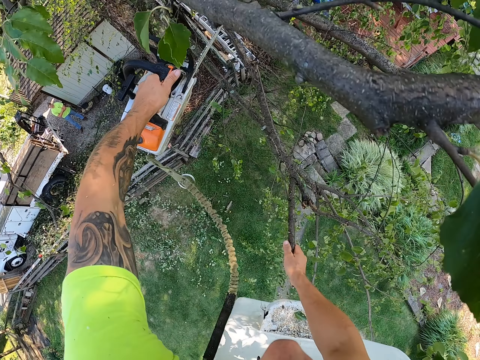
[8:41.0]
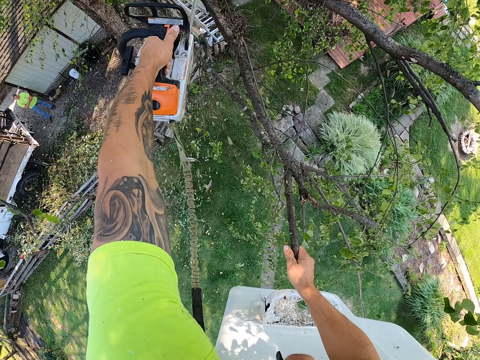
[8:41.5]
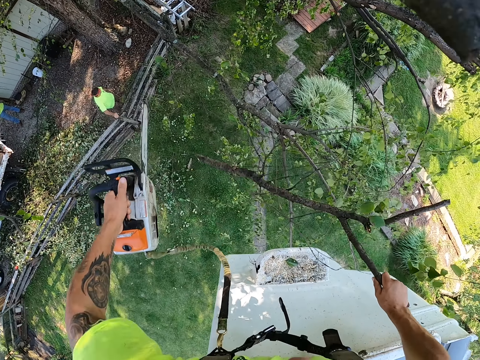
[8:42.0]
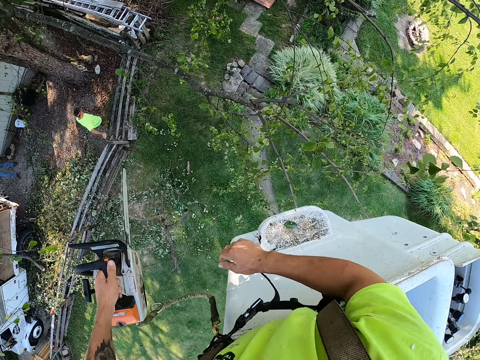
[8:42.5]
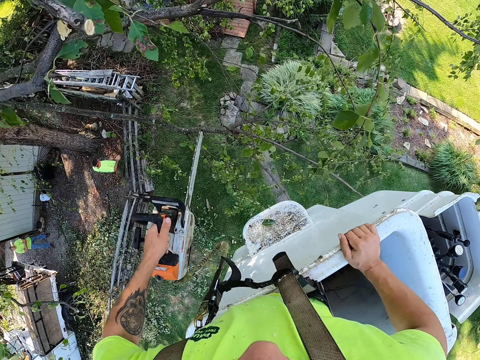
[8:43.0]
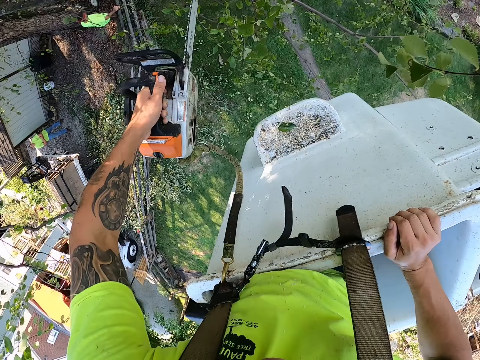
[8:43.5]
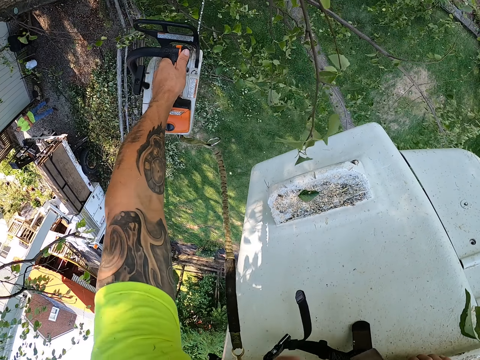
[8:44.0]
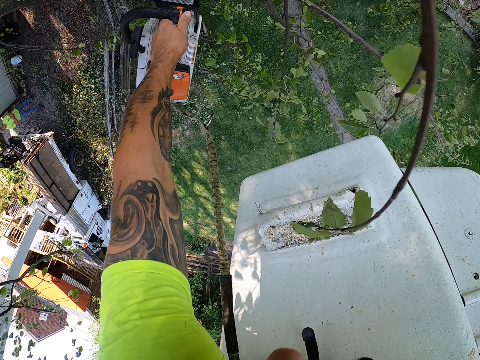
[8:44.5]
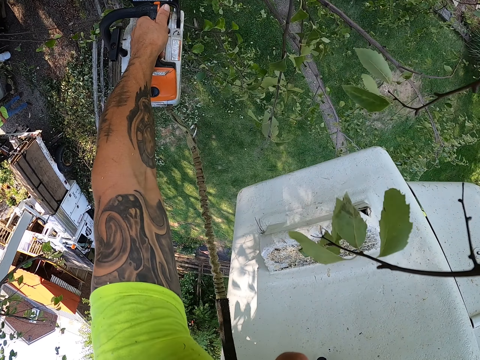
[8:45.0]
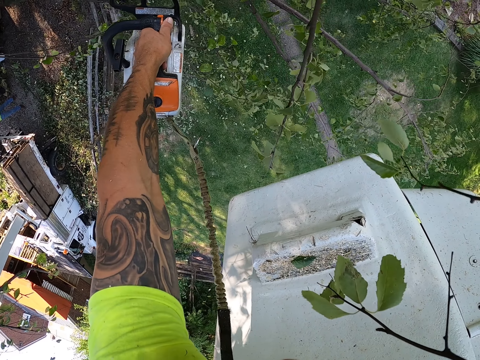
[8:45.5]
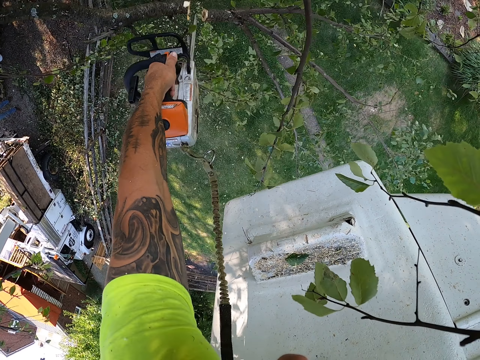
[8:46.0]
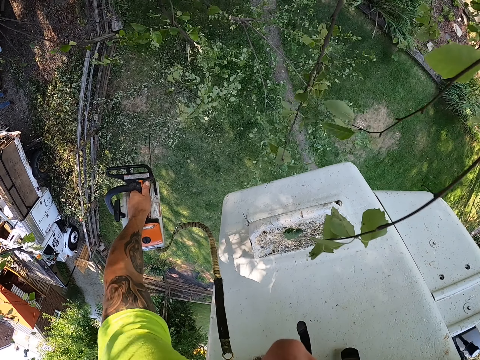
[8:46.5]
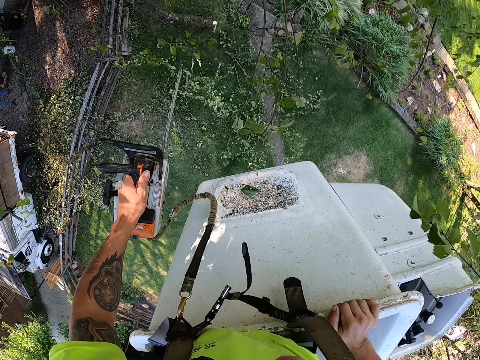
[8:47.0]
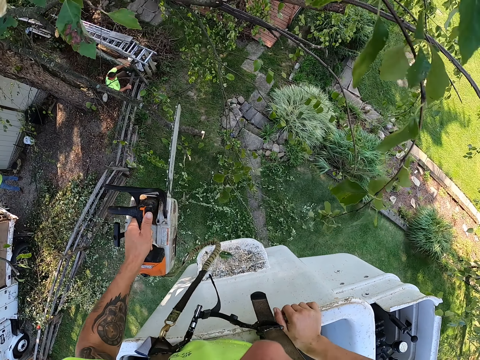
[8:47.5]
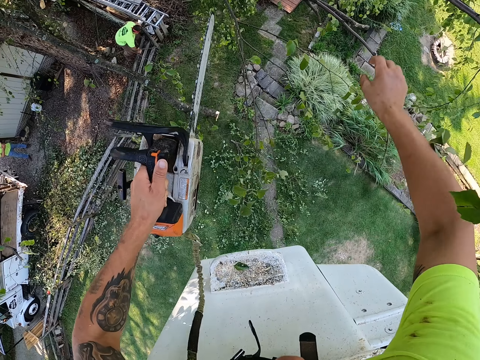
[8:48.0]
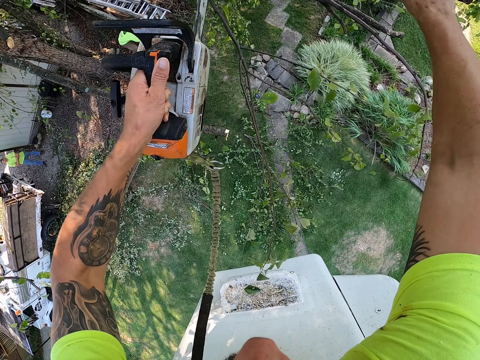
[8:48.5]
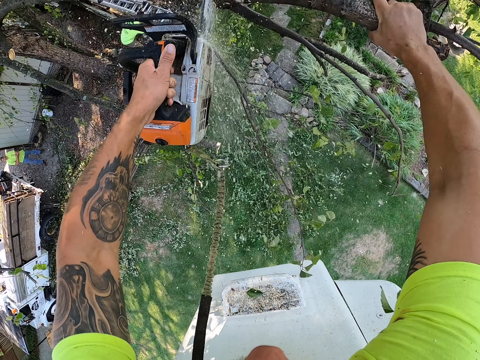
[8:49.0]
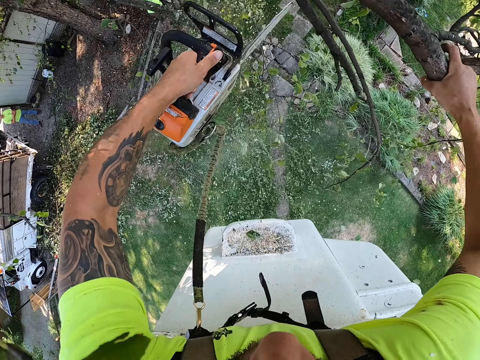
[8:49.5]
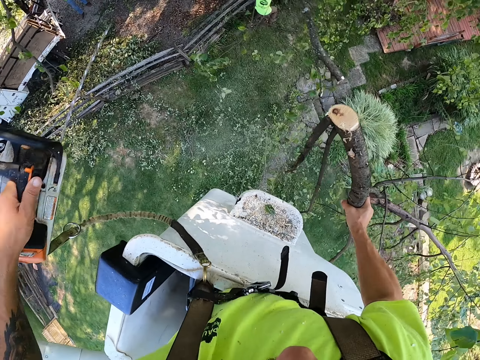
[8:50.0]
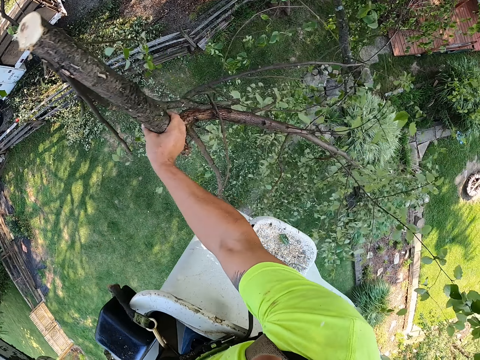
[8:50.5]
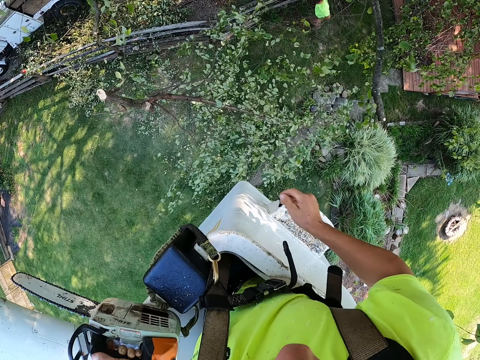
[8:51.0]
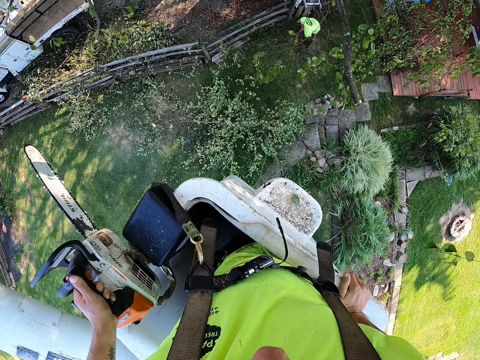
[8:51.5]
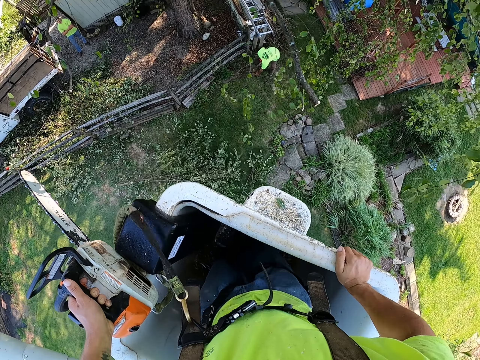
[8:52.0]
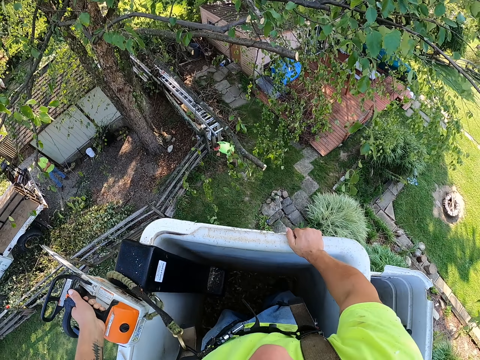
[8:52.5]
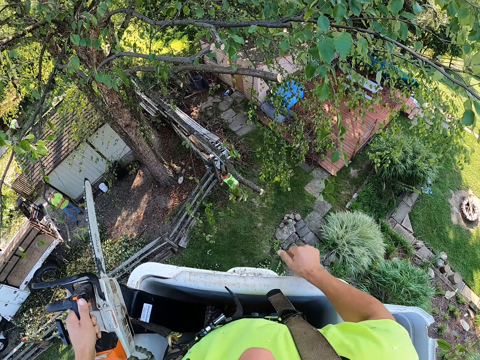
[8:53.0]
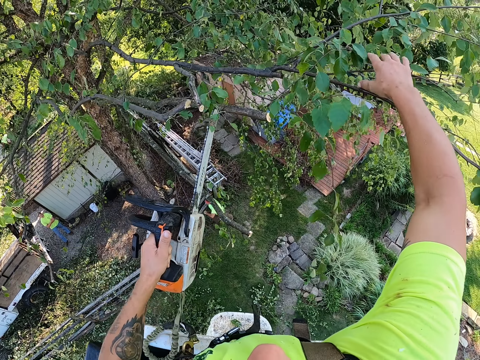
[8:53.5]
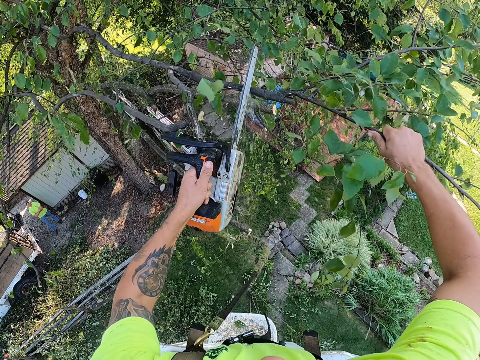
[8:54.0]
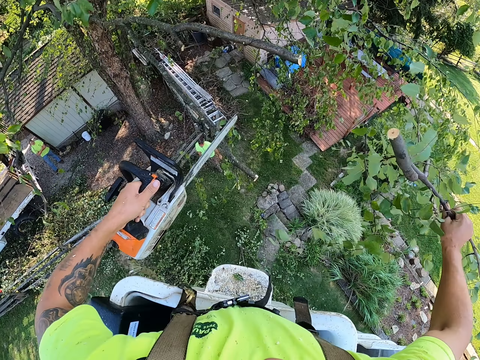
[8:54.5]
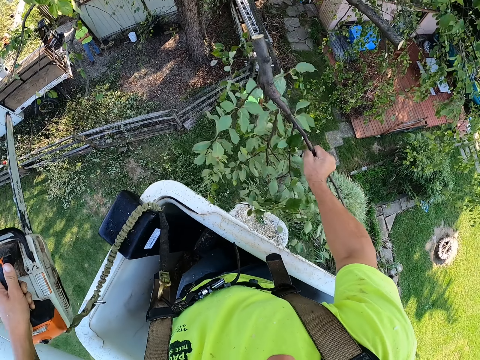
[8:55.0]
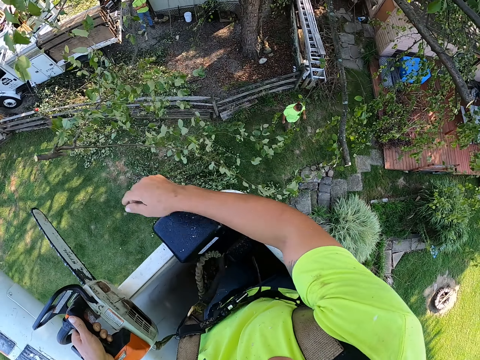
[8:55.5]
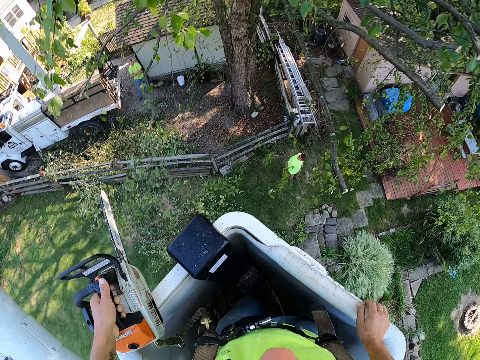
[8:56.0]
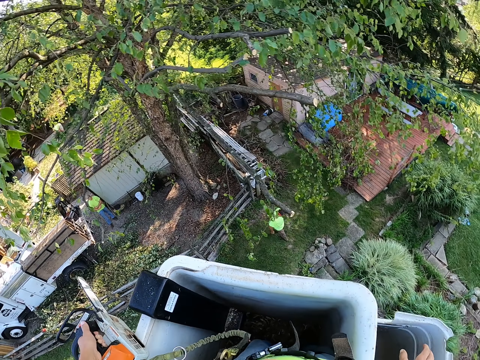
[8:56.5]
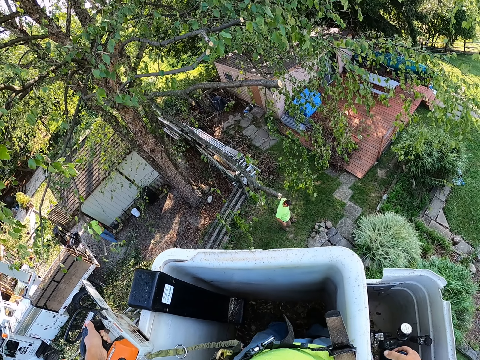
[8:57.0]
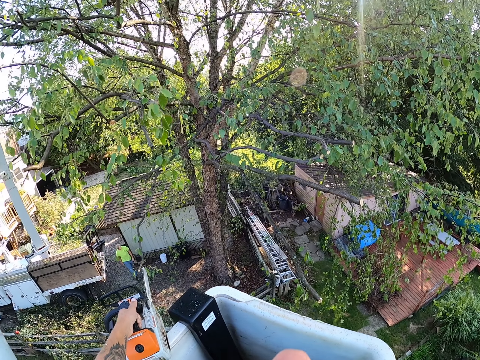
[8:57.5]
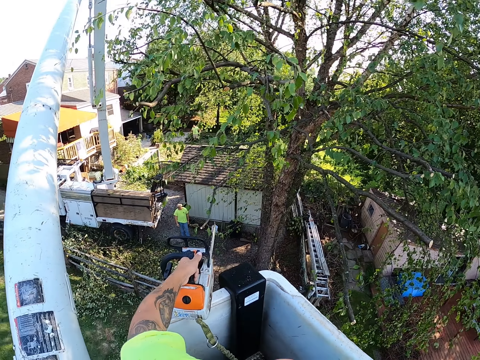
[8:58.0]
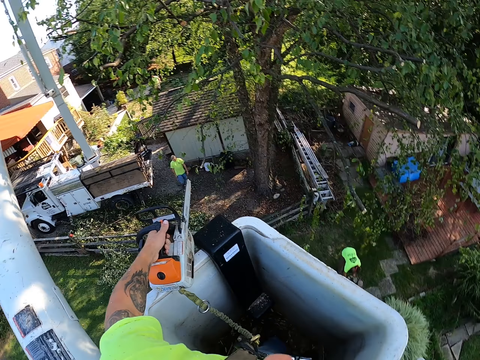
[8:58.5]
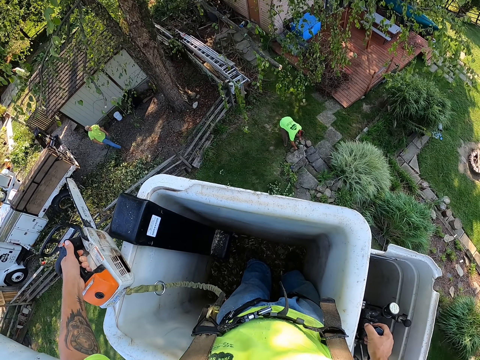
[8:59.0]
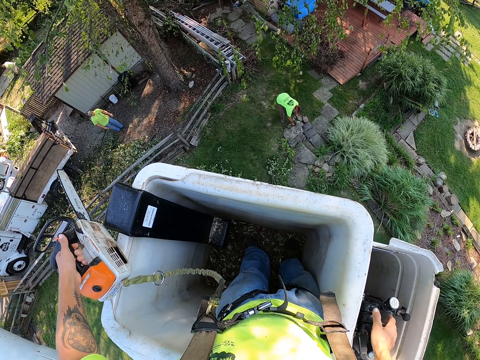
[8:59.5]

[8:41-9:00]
The camera wearer cuts the tree branch with the chain saw in his left hand. He drops the tree branch from a cherry picker on the ground with his right hand. He cuts the tree branch with the chain saw in his left hand. He grabs a tree branch with his right hand. He cuts the tree branch with the chain saw in his left hand. He holds branches. He drops the tree branch from the cherry picker on the ground with his right hand. He holds the cherry picker handle with his right hand. He grabs a tree branch with his right hand. He cuts the tree branch with the chain saw in his left hand. He drops the tree branch from the cherry picker on the ground with his right hand. He places the chainsaw on the cherry picker with his left hand. He adjusts the cherry picker with the control sticks in his right hand.

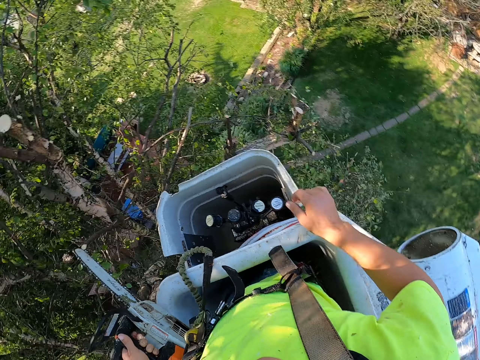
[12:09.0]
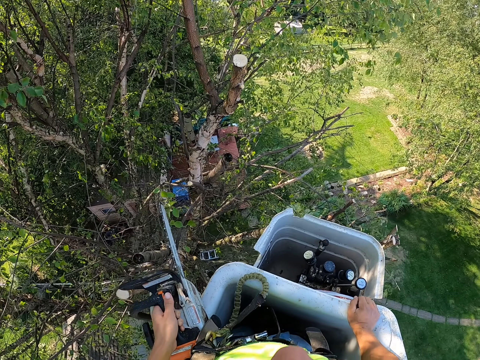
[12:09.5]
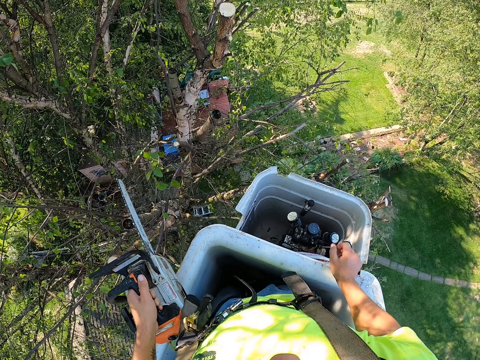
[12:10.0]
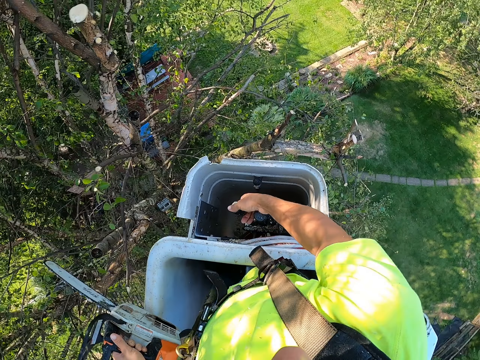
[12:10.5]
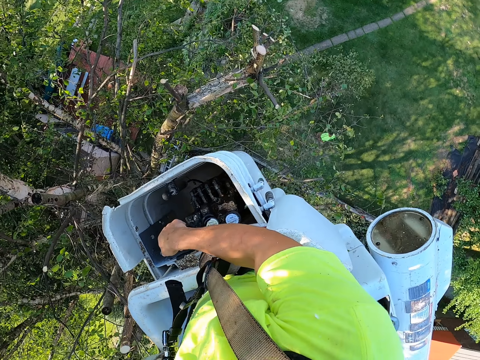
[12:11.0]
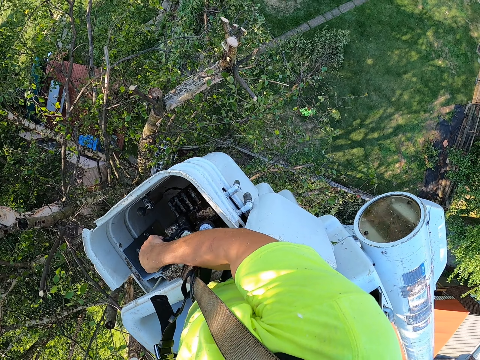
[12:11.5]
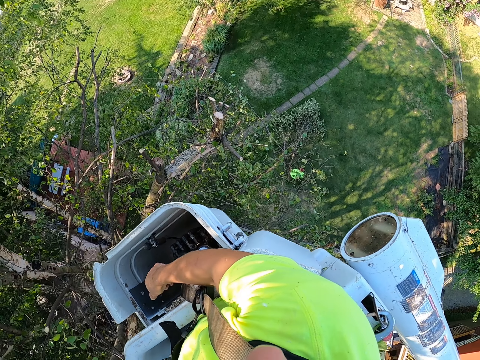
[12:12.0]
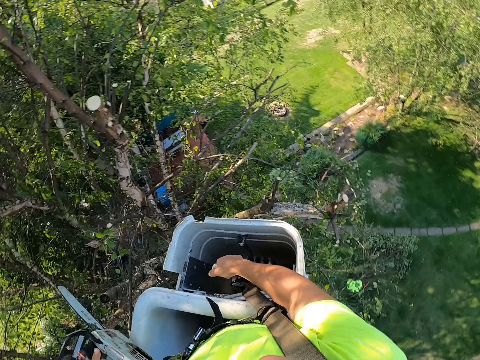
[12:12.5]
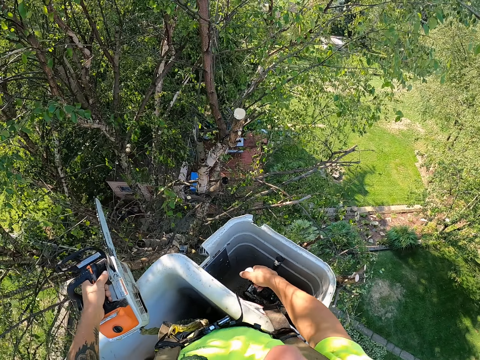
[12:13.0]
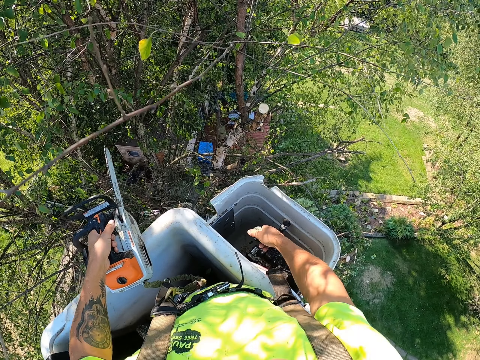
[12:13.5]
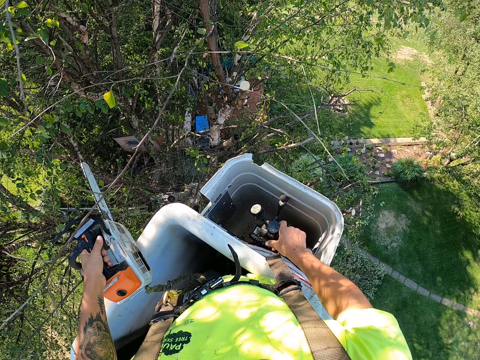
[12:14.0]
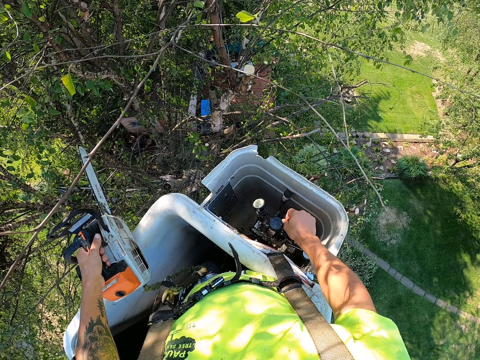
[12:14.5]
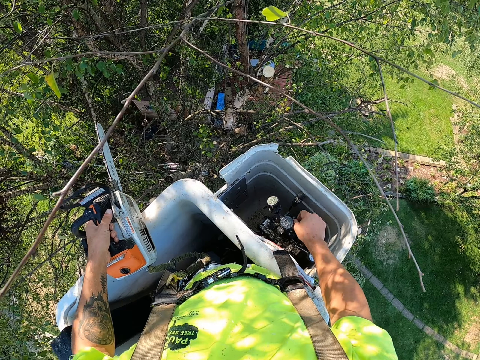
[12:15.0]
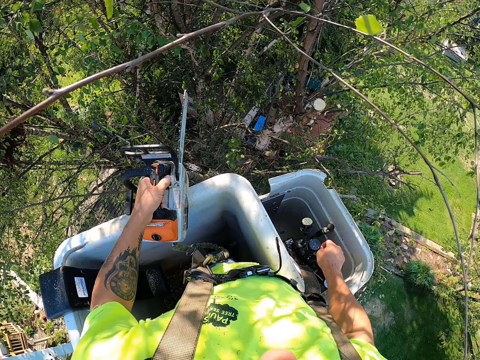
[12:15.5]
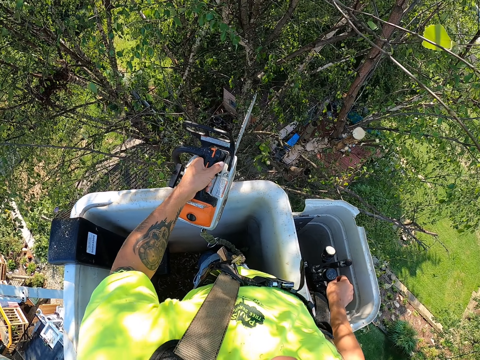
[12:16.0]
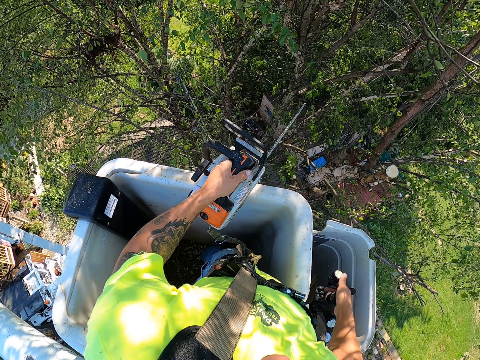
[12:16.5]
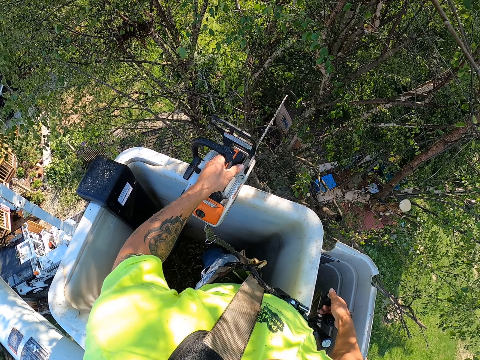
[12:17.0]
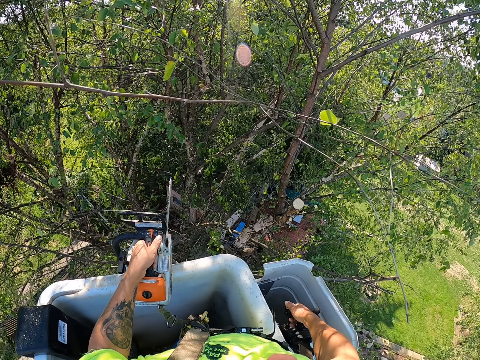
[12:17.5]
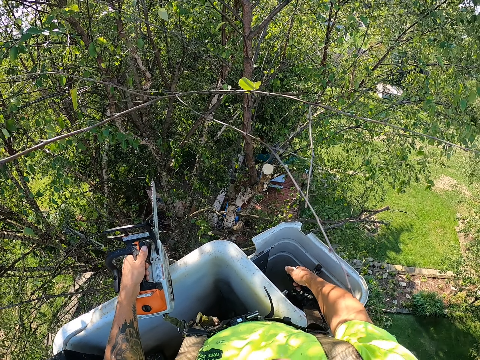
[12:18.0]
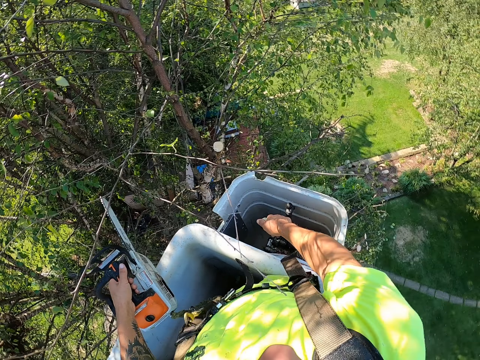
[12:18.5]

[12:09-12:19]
The camera wearer controls the boom lift with his right hand on the gear.
